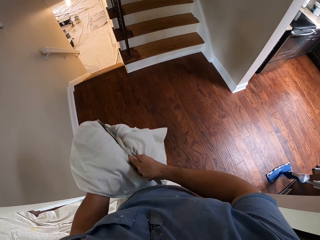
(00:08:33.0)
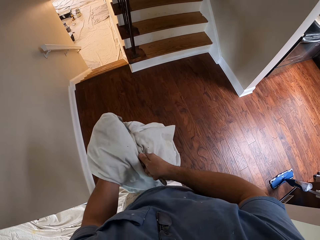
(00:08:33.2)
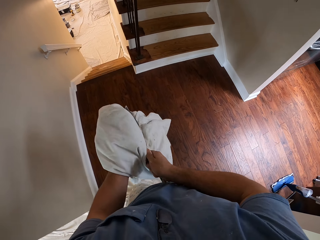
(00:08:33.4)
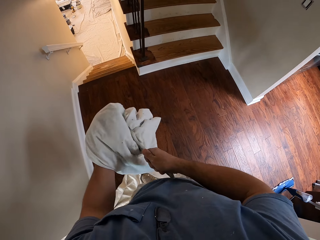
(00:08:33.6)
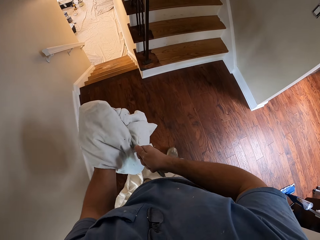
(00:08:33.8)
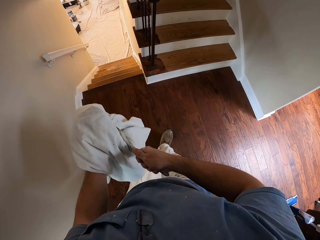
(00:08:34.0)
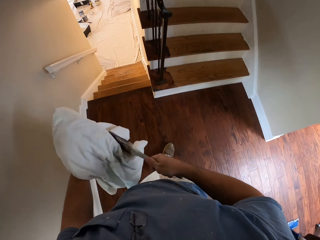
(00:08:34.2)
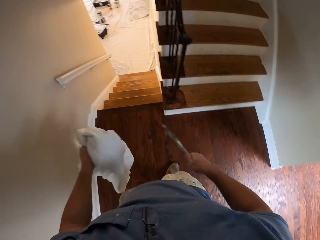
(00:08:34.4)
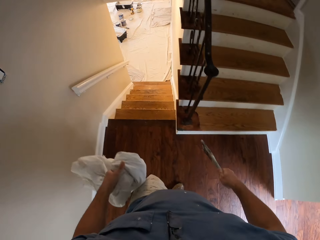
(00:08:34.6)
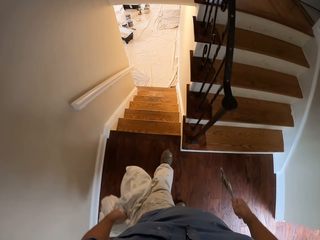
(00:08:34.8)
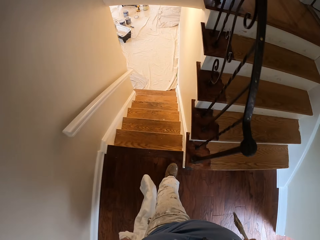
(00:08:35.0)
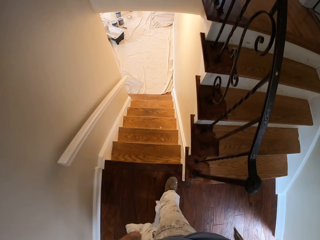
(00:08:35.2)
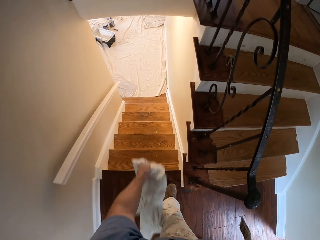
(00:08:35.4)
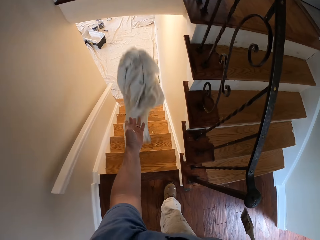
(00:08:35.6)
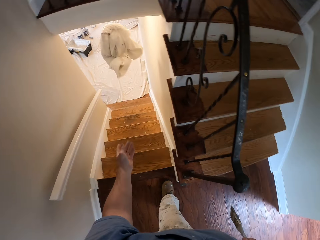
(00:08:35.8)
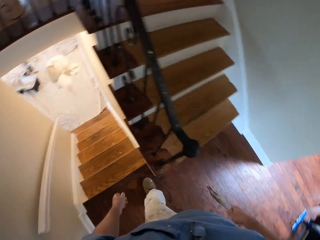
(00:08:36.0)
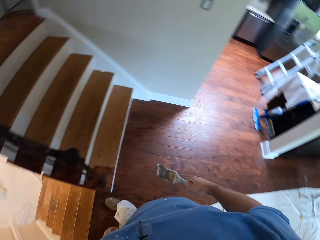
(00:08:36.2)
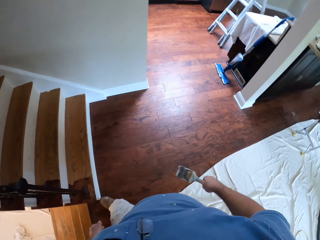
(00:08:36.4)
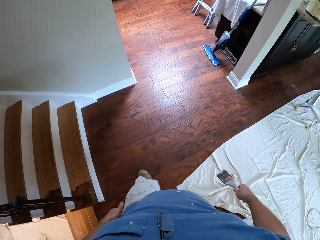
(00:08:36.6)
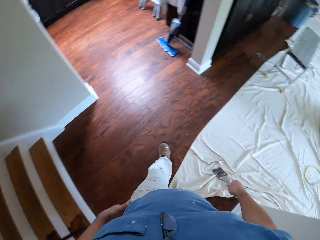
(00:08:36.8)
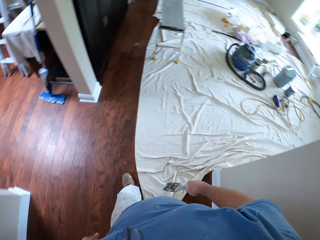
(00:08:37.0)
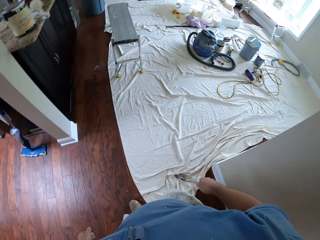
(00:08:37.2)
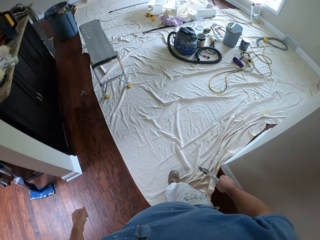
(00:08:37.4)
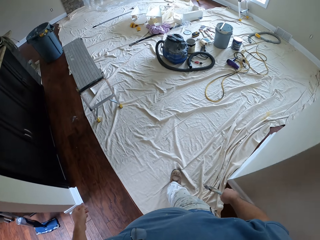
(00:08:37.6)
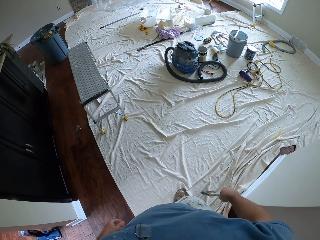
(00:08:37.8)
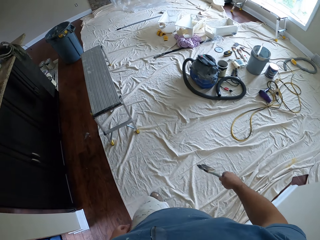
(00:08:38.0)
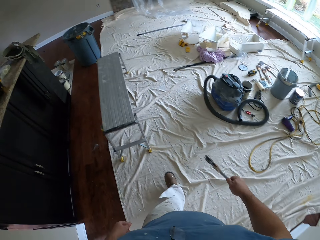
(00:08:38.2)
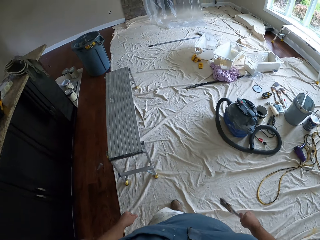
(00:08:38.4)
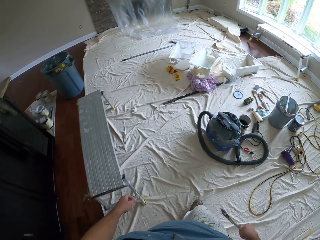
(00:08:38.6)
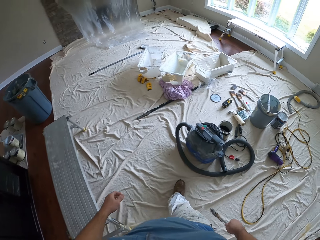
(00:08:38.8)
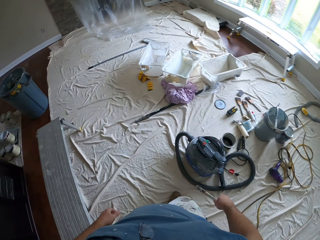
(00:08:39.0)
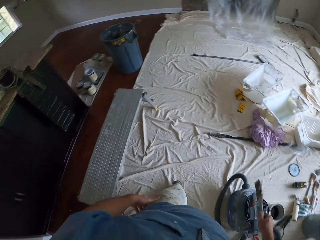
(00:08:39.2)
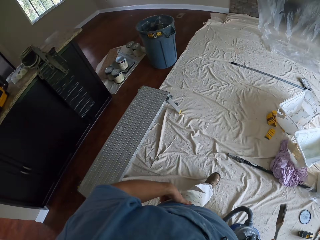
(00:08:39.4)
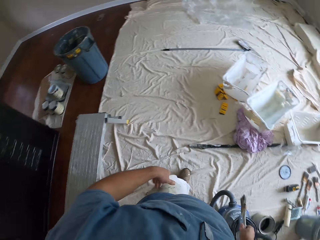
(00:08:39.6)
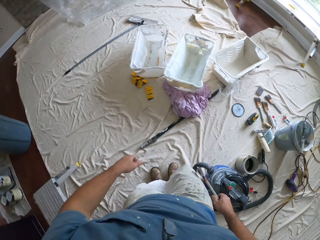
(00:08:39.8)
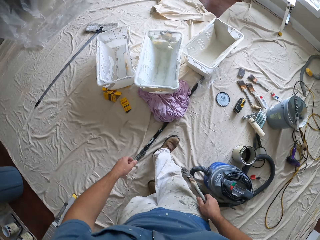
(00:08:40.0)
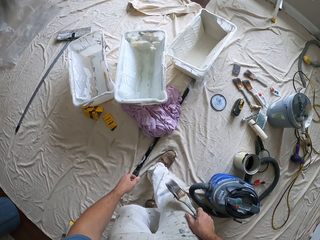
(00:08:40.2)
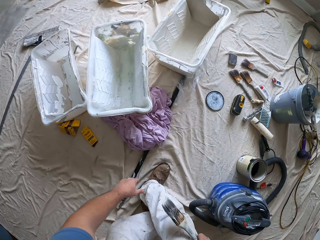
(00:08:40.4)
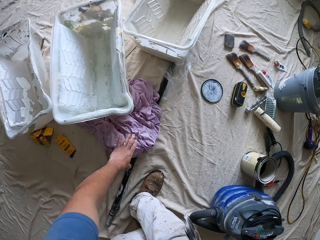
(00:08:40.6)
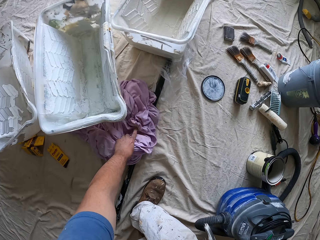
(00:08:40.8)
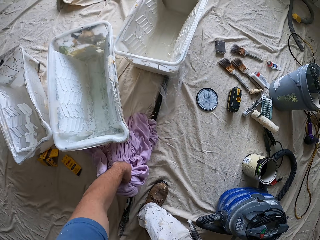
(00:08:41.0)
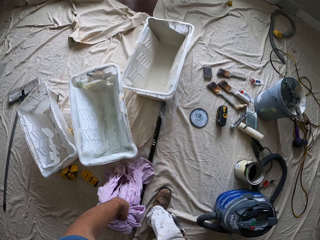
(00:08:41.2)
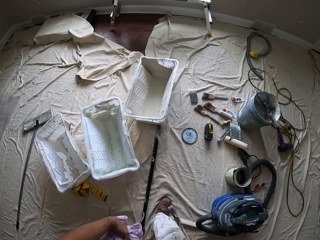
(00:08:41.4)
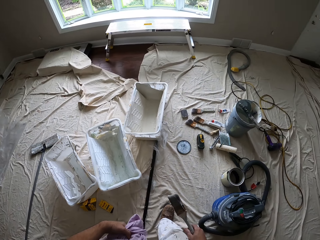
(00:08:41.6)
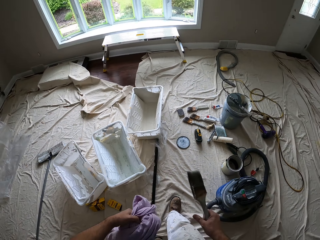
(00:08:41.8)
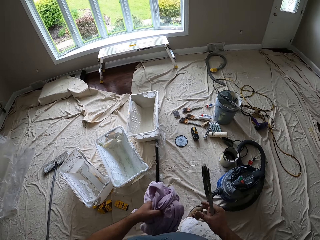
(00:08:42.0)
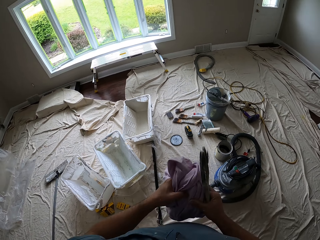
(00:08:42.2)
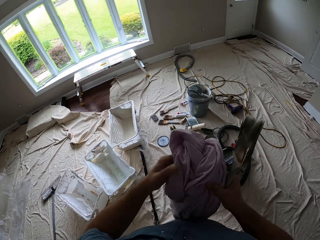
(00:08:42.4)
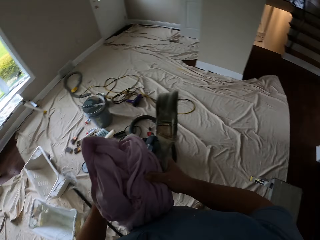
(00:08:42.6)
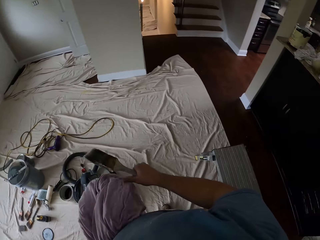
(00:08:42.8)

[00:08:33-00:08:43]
The camera wearer throws the white cloth down the staircase. They walk around the house. They pick up a purple cloth from the floor.

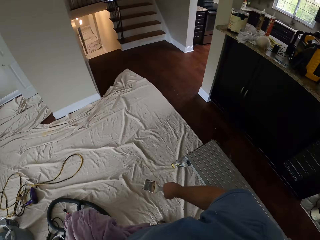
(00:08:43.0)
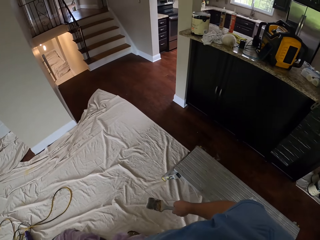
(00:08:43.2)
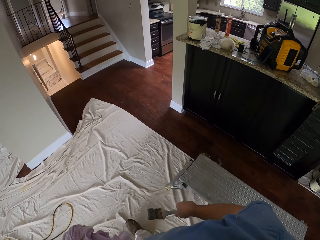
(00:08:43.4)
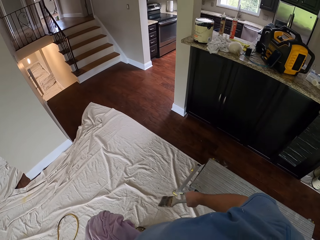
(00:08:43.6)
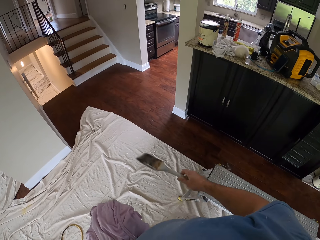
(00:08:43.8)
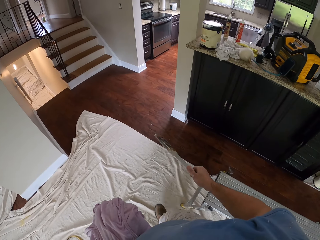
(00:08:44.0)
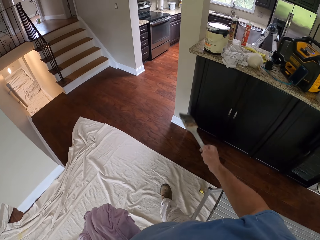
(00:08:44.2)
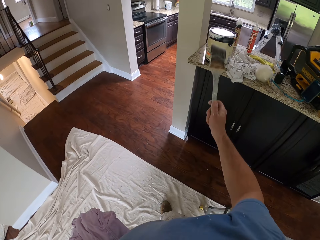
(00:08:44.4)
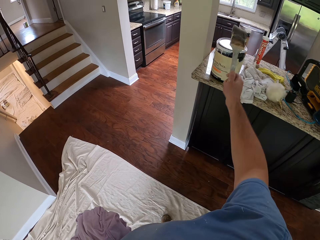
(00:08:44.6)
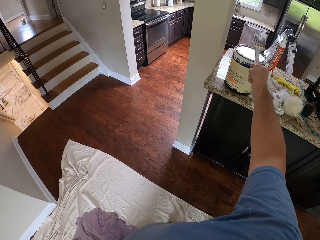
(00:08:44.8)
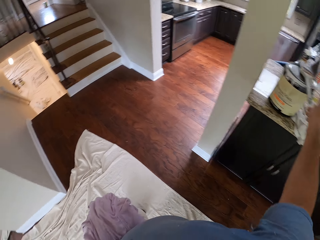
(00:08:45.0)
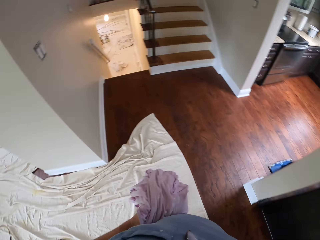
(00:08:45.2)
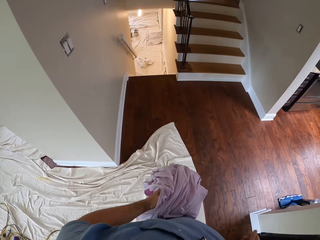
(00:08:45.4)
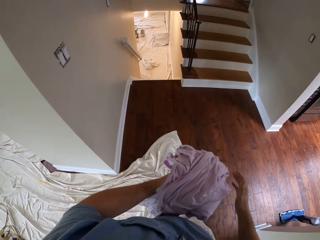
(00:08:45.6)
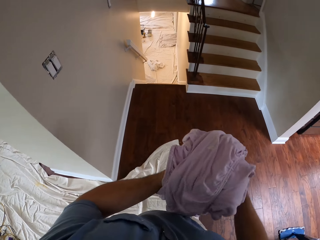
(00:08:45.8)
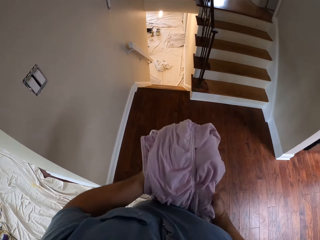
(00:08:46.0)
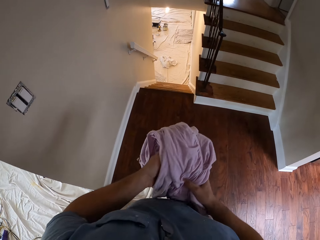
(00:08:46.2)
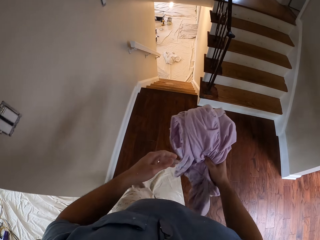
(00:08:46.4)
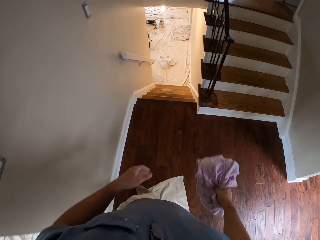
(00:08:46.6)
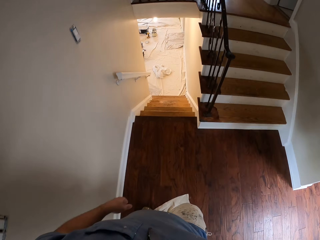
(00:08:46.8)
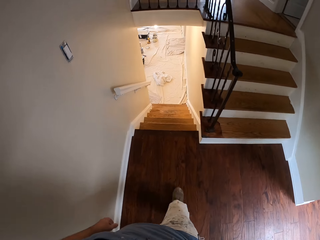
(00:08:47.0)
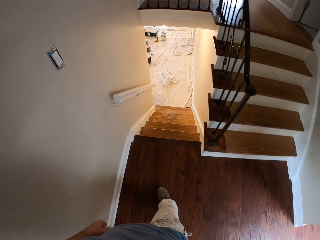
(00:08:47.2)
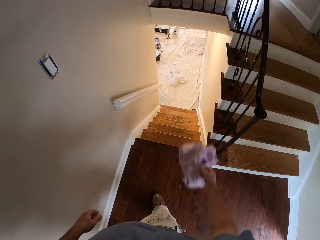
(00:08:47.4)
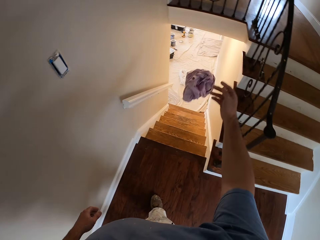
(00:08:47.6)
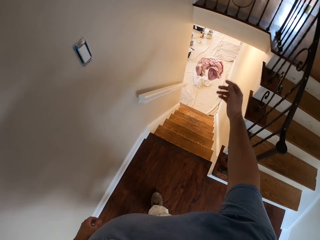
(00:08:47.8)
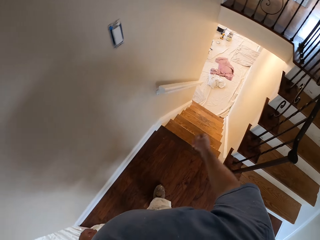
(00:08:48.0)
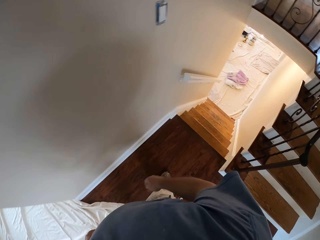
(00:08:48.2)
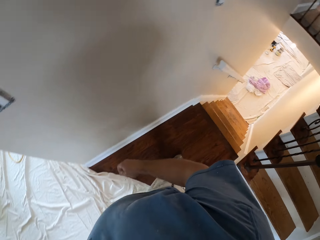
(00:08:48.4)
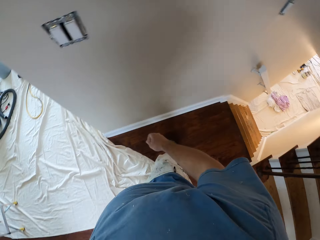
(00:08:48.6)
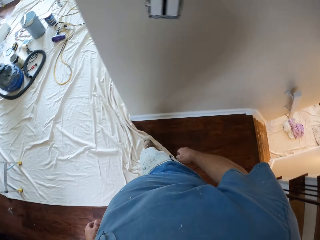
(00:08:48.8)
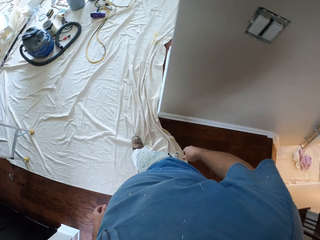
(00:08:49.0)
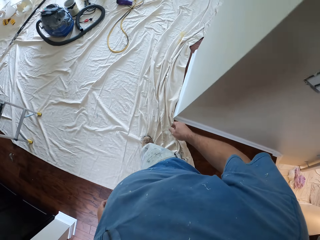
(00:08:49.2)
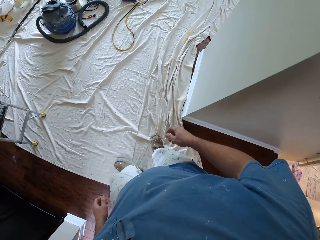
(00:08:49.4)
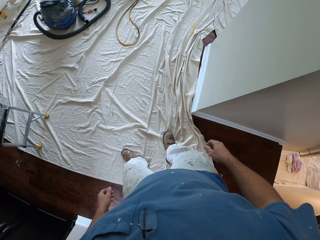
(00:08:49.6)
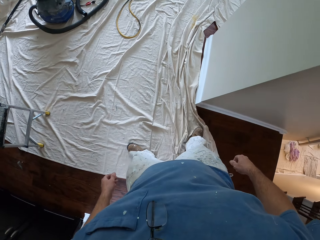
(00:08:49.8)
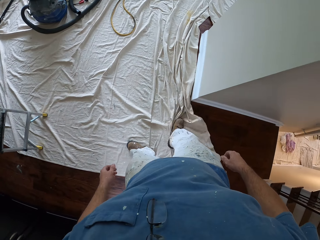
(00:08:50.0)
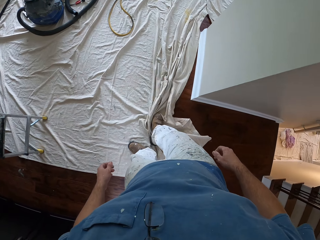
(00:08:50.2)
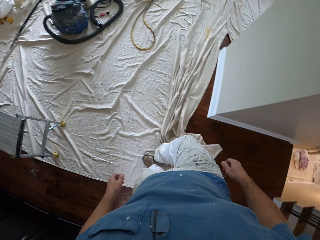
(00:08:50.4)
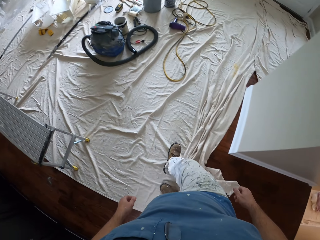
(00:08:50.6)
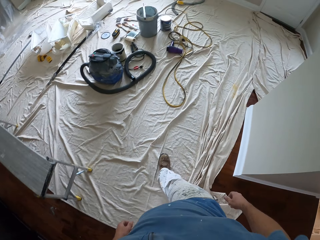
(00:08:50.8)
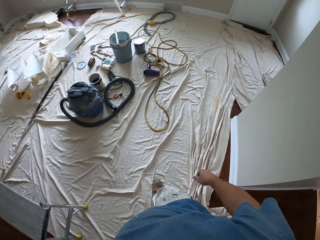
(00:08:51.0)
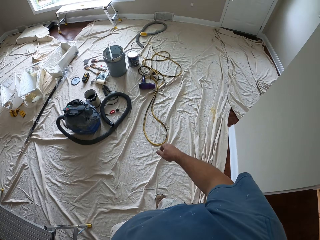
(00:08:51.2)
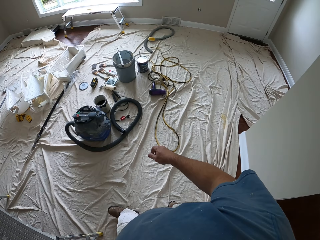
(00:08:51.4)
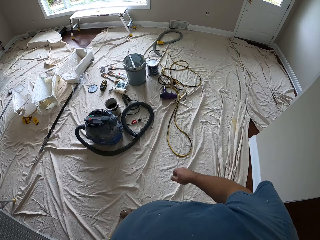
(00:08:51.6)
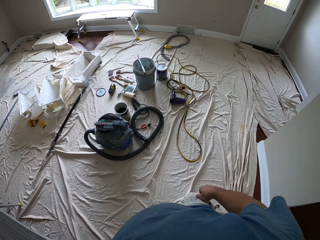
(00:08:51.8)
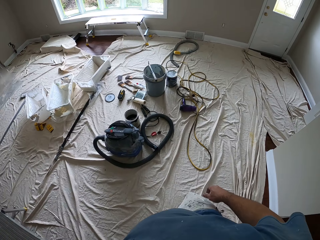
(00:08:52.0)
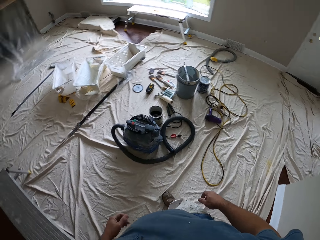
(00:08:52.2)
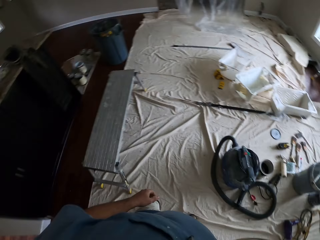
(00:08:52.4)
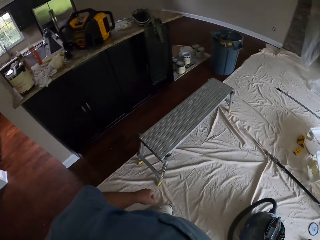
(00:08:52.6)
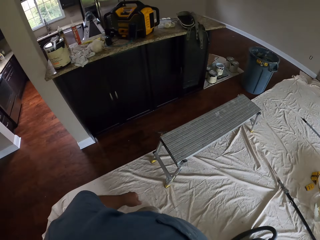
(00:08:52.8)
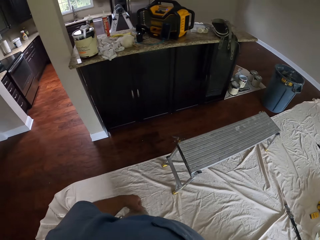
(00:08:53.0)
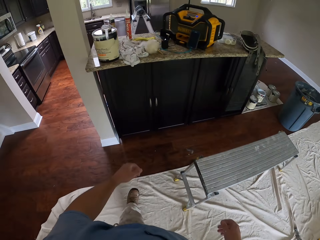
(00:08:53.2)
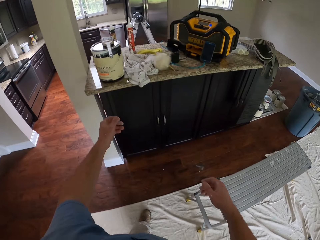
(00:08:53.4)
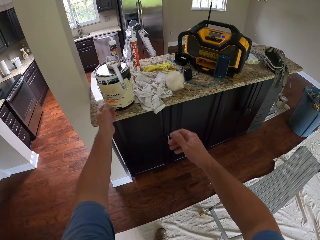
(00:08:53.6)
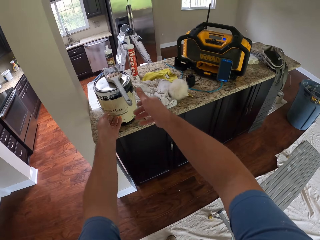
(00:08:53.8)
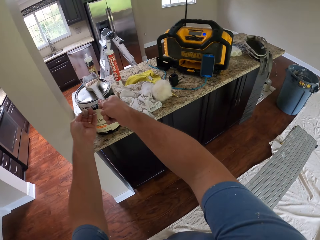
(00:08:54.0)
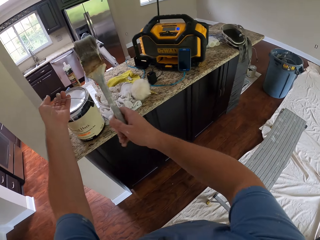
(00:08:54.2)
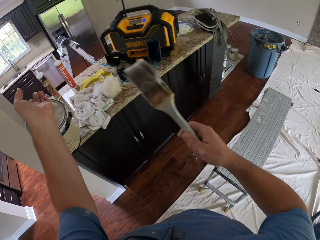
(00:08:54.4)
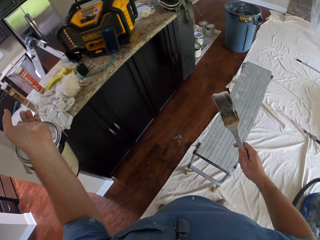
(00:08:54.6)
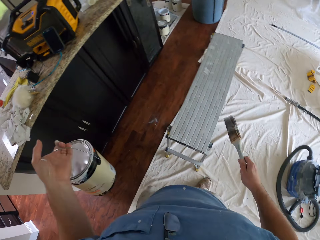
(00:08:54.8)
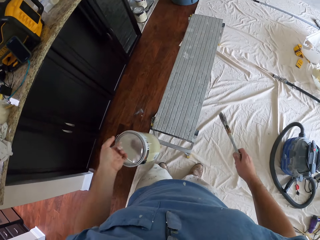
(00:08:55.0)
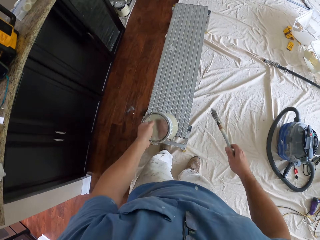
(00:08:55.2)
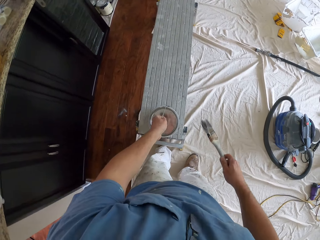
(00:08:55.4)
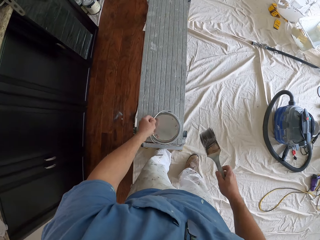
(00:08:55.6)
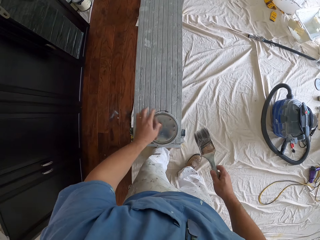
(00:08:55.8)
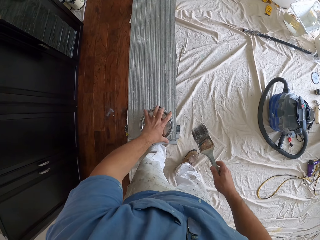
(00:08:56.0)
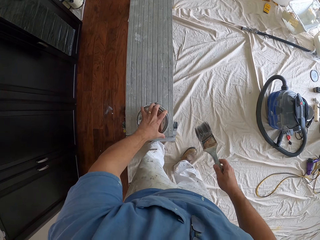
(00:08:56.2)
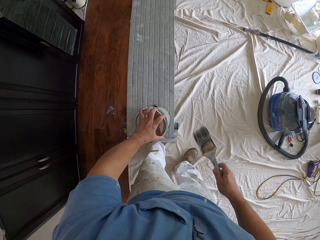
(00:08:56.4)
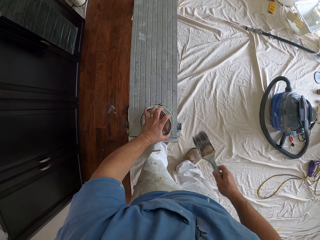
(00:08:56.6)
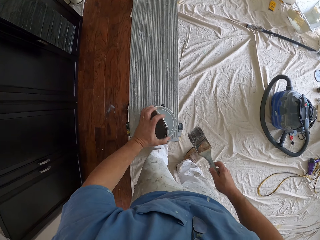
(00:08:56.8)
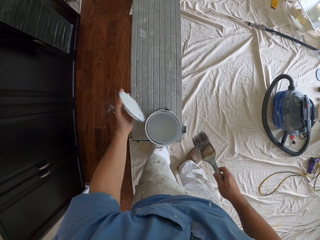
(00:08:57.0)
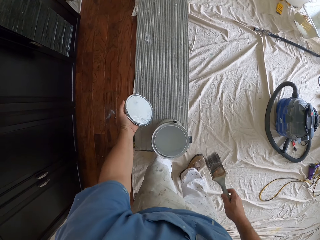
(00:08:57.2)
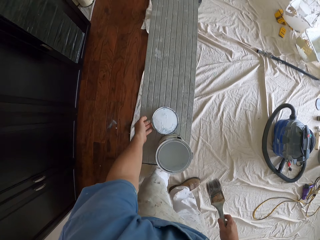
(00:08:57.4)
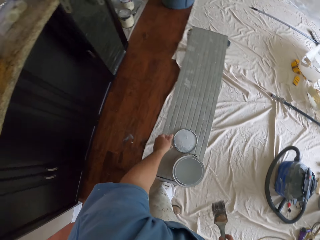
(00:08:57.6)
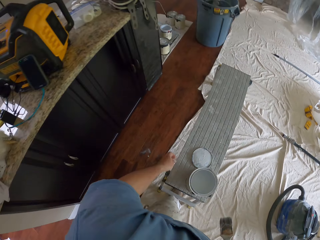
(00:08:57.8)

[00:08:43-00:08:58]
The camera wearer walks towards the staircase. He drops the paint brush on a paint container. He throws the purple cloth down the staircase. He proceeds back to the room. He drags the cloth on the floor with his foot. He adjusts the white cloth on the floor with his right leg. He stares around the room. He carries the paint container and the paint brush. He grips the paint and brush from the counter top. He drops the paint container on a ladder bench. He opens the paint container. He drops the cover of the container on the bench.